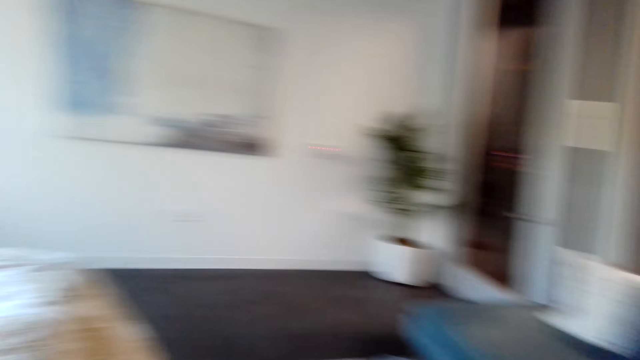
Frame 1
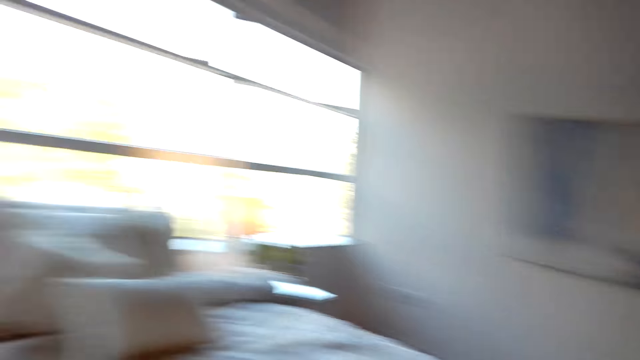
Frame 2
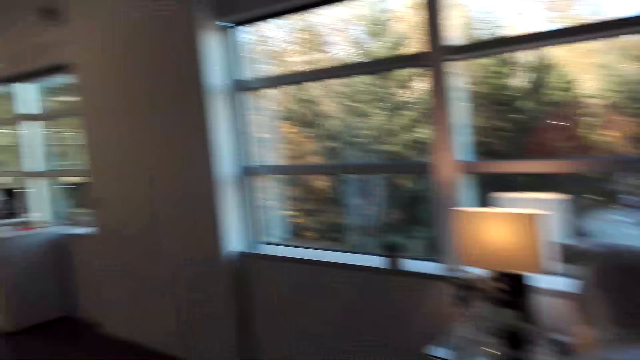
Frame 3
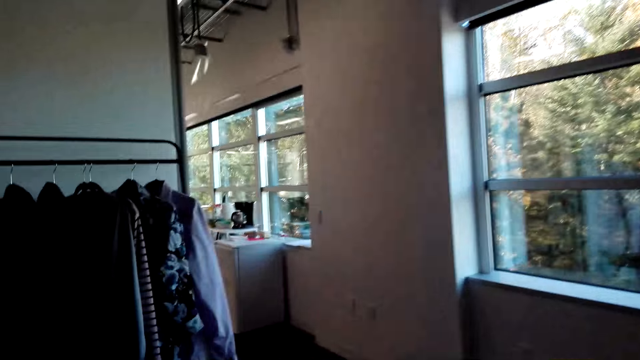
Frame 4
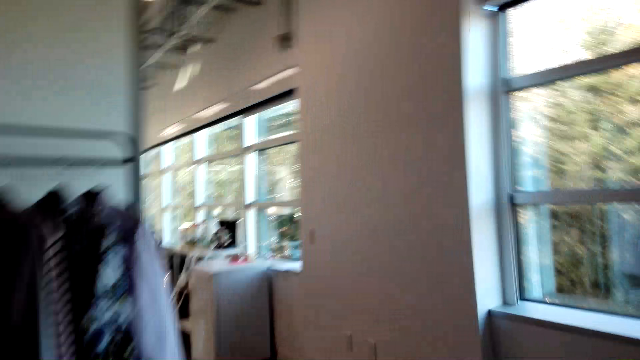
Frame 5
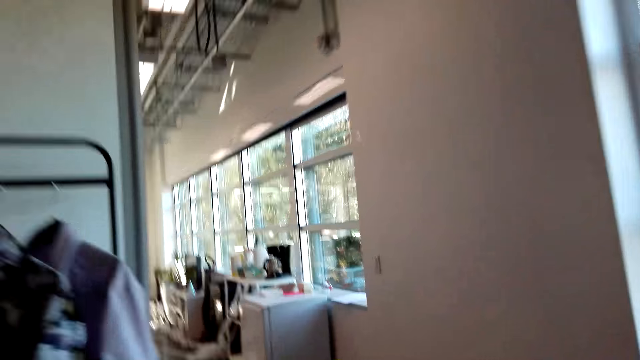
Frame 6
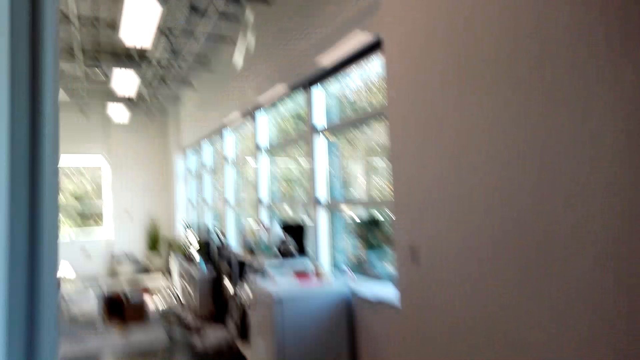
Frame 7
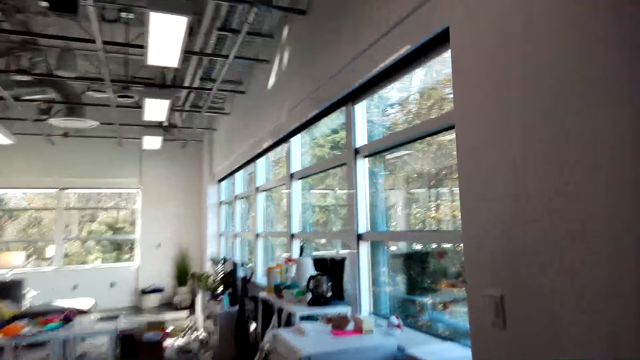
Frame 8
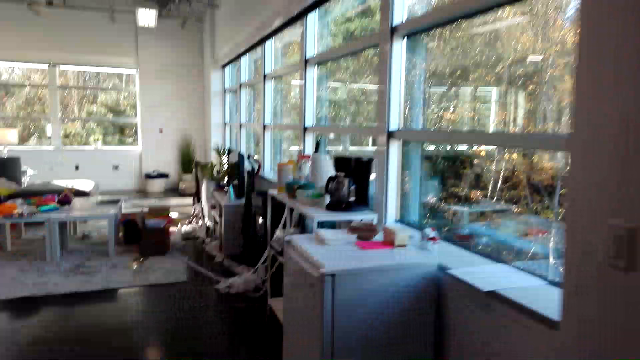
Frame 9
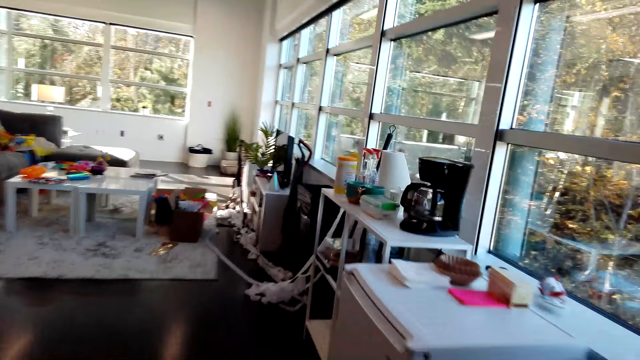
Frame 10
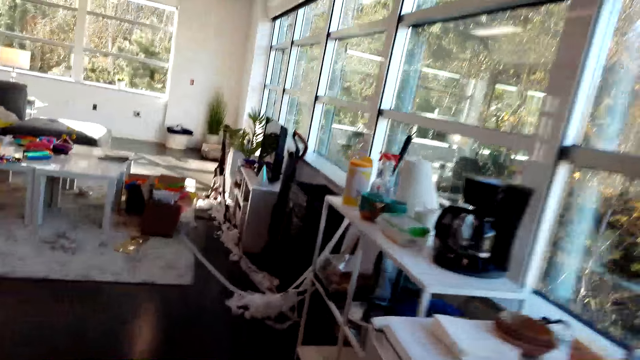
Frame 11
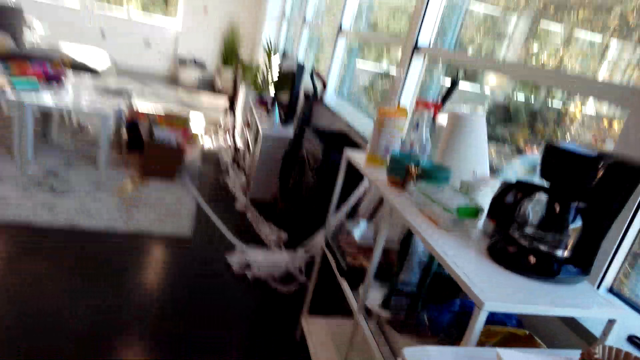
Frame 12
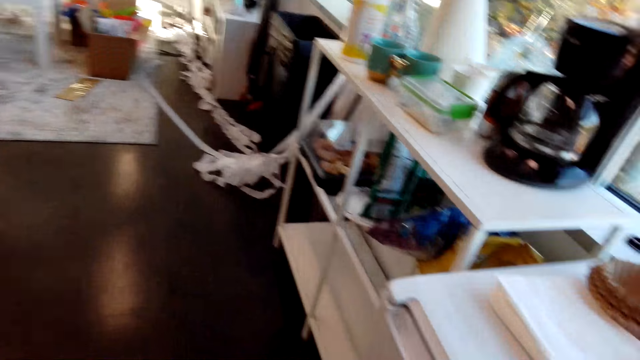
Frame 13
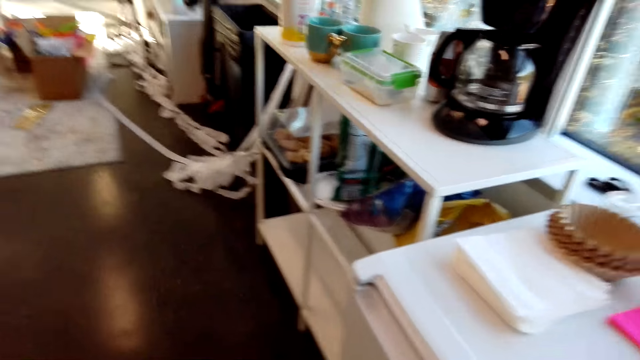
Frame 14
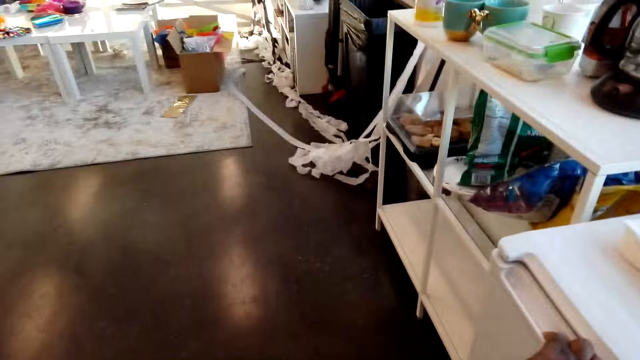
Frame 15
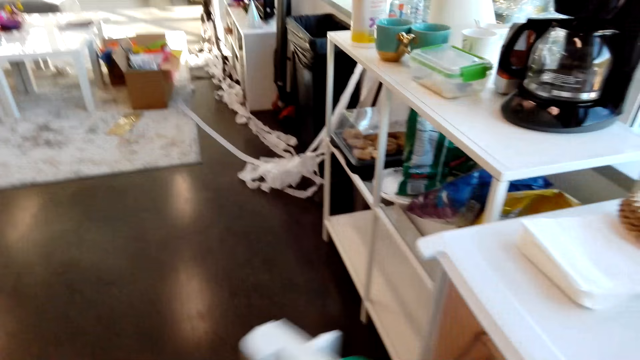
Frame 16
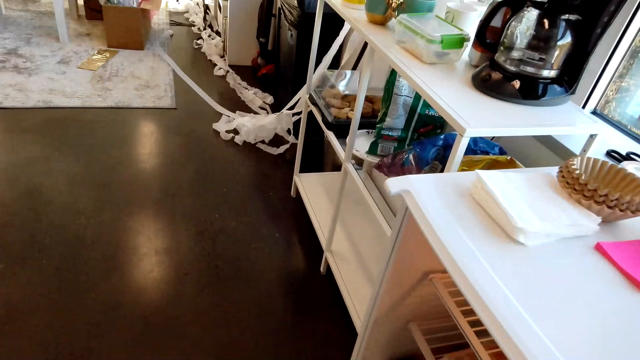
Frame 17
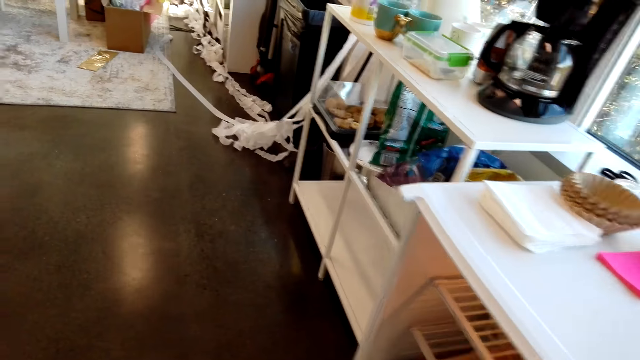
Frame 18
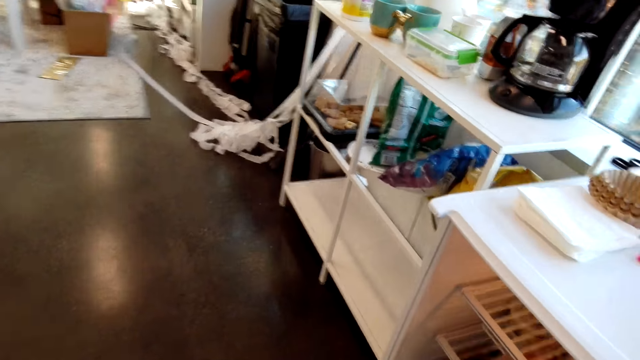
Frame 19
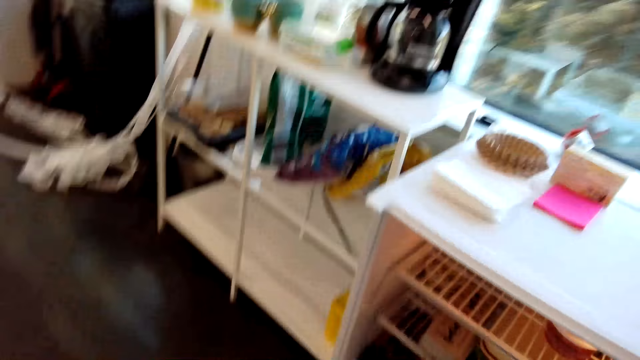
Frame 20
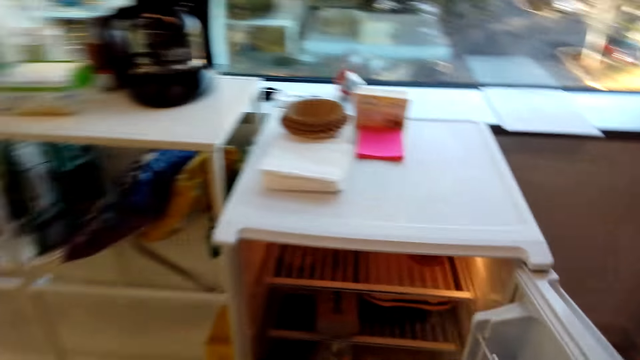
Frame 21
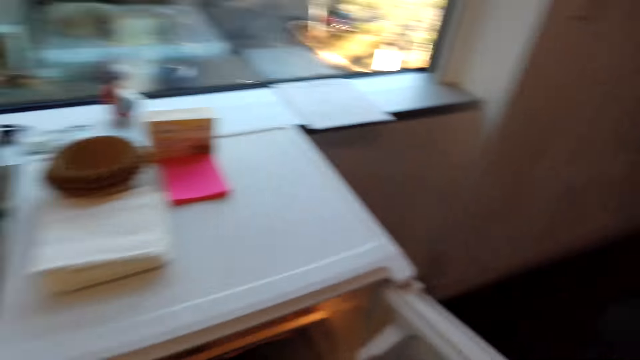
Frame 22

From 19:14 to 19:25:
The camera wearer talks to herself. They open the fridge door. A man talks to the camera wearer. The camera wearer walks towards another side of the fridge door.

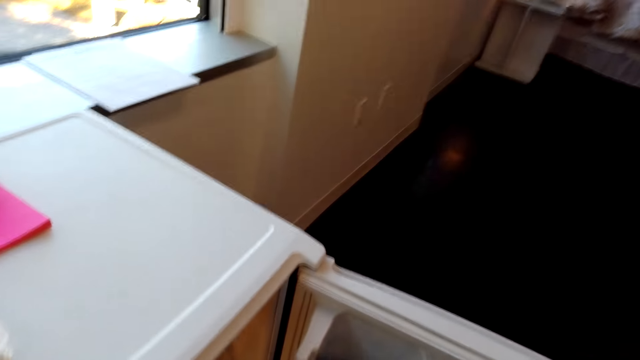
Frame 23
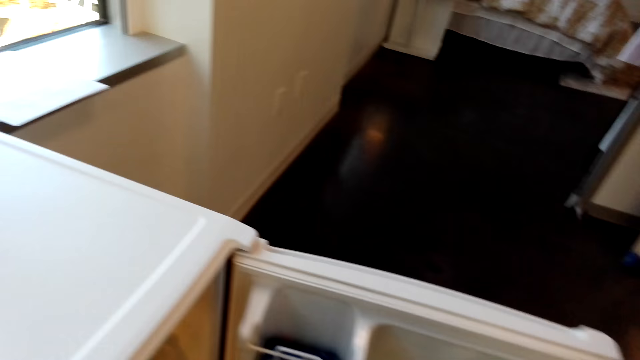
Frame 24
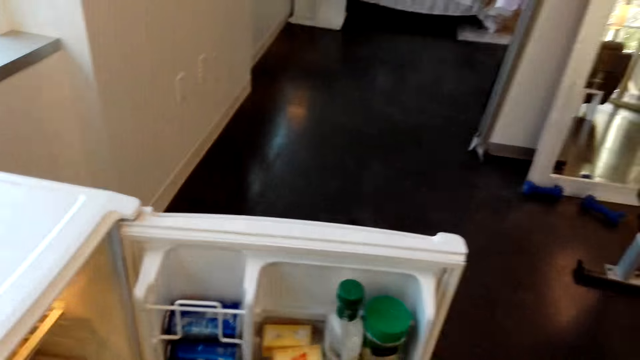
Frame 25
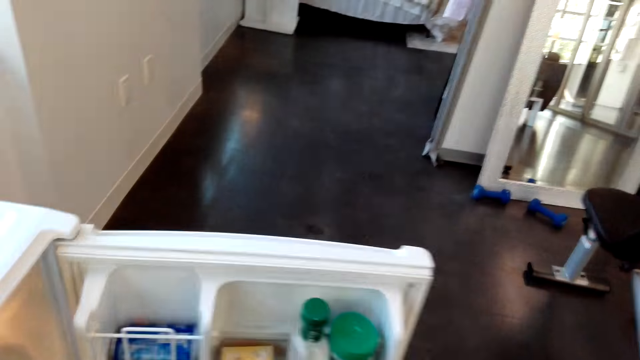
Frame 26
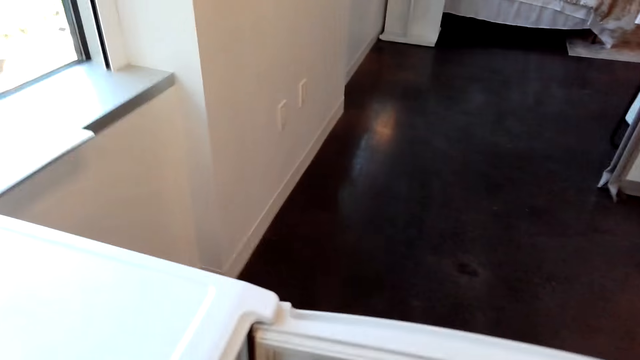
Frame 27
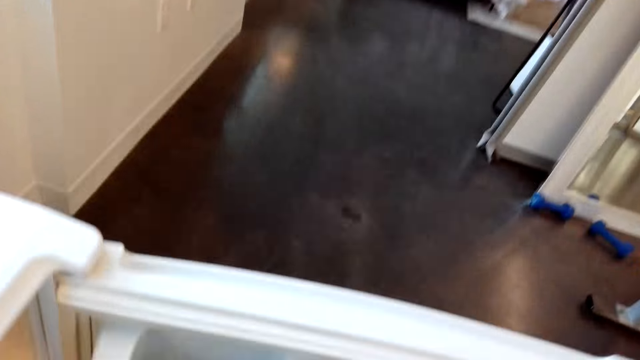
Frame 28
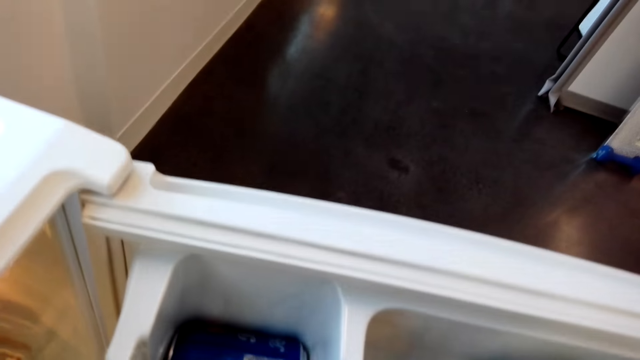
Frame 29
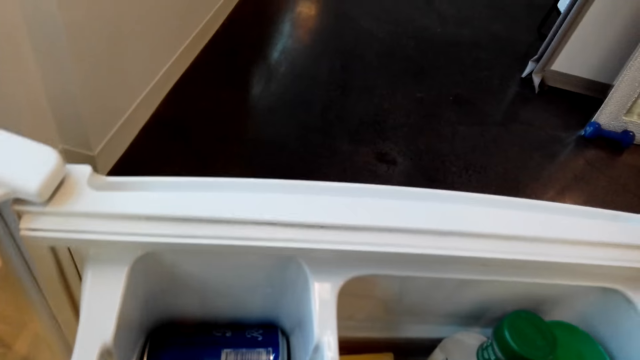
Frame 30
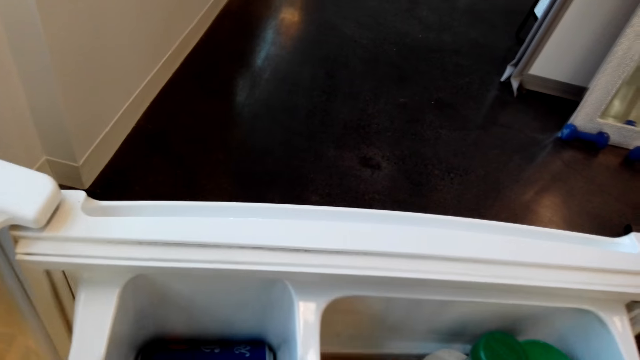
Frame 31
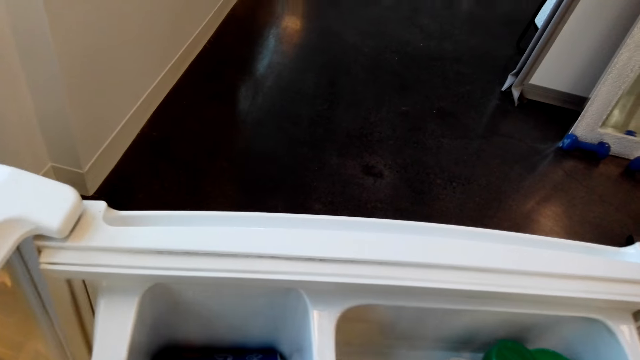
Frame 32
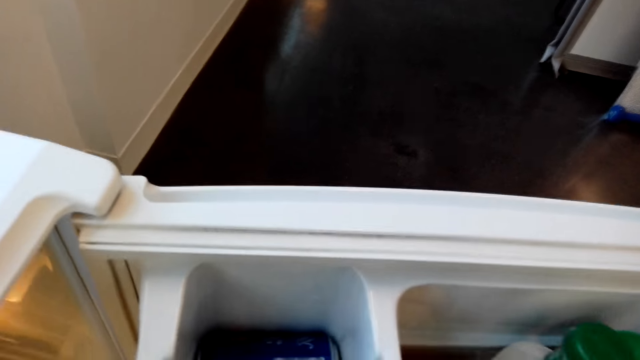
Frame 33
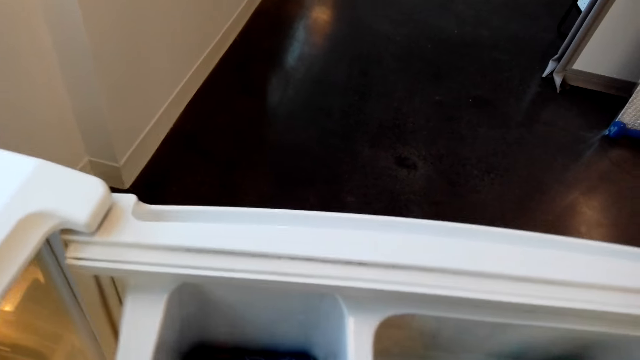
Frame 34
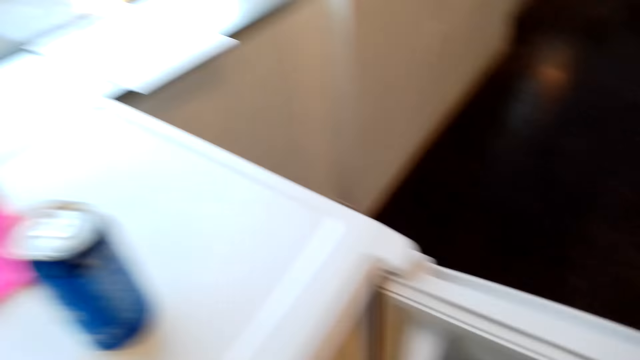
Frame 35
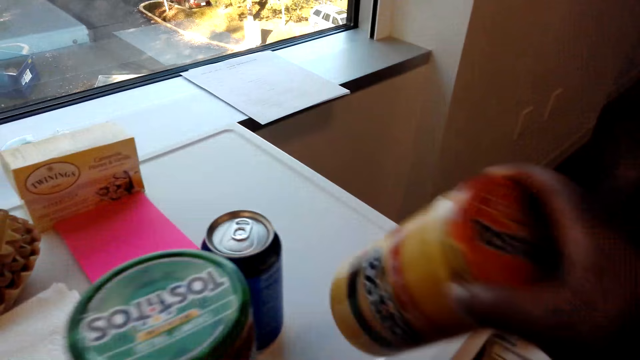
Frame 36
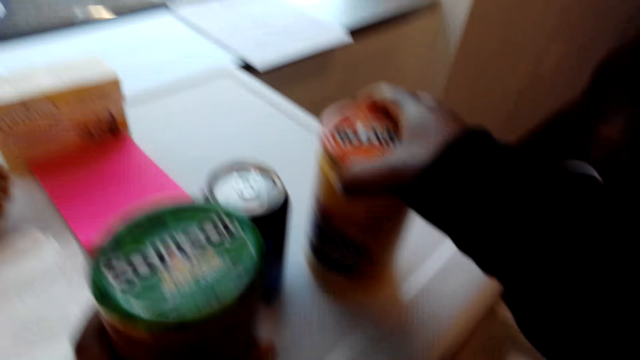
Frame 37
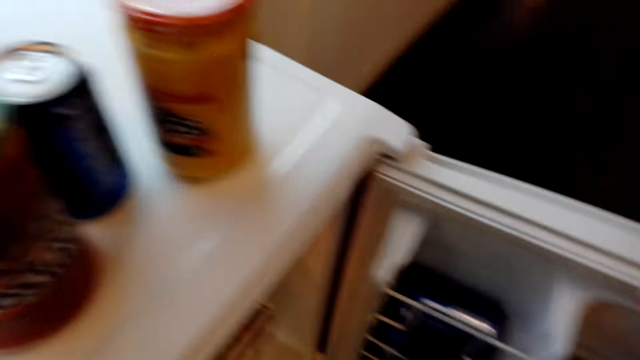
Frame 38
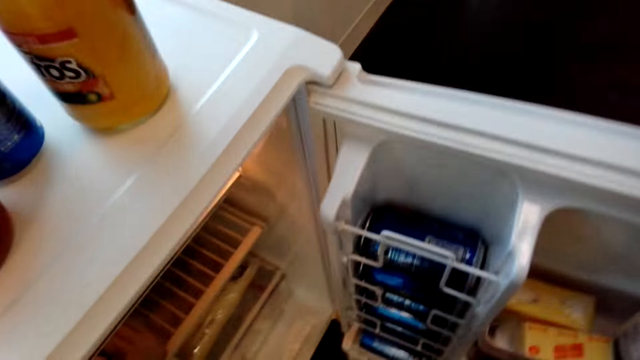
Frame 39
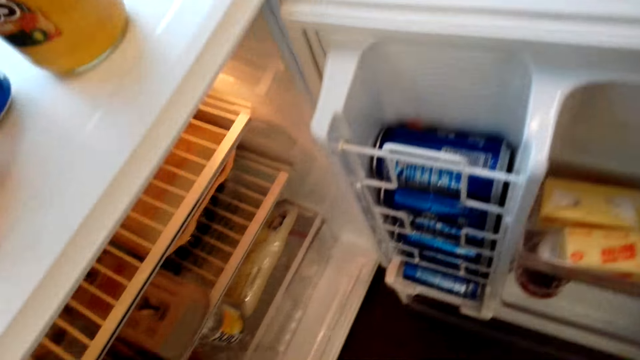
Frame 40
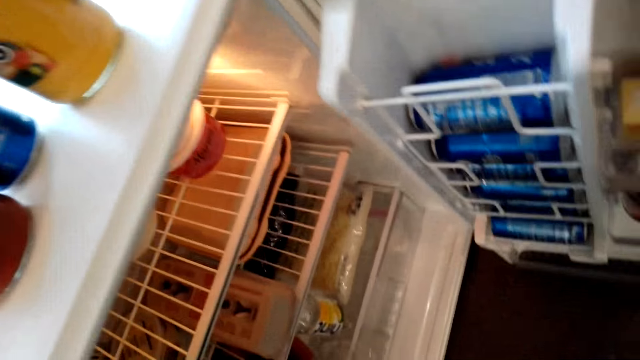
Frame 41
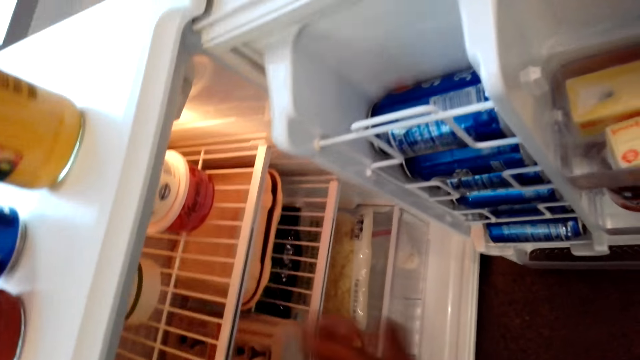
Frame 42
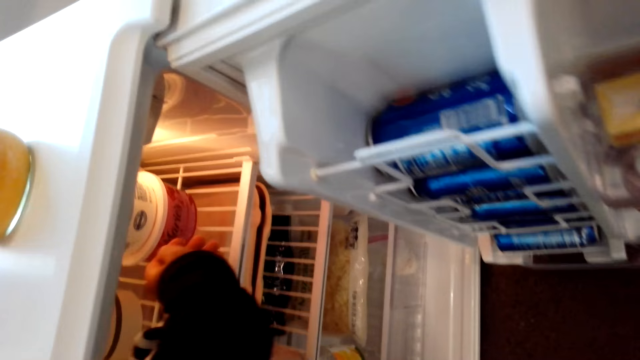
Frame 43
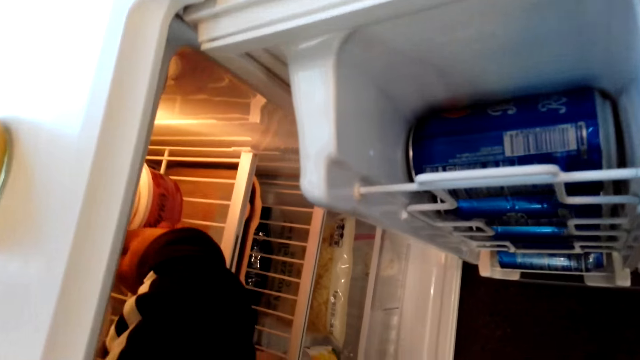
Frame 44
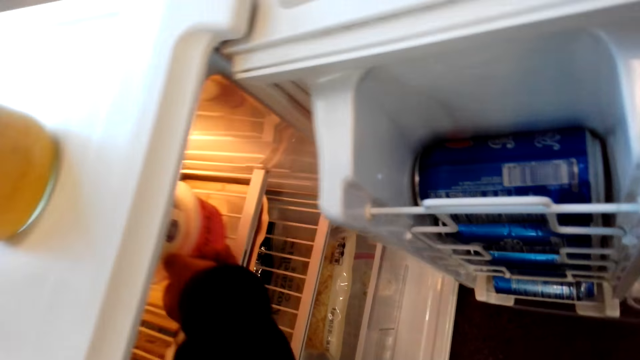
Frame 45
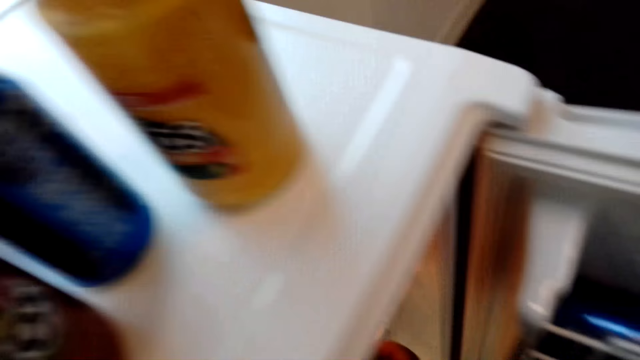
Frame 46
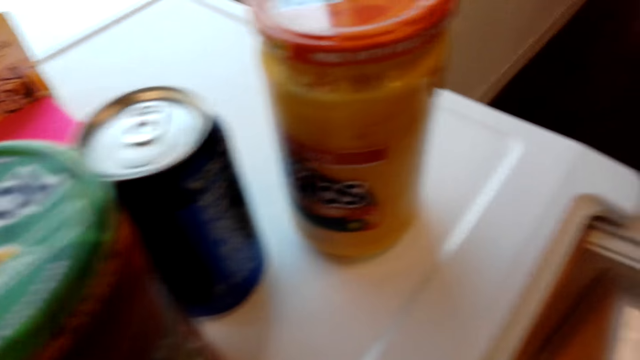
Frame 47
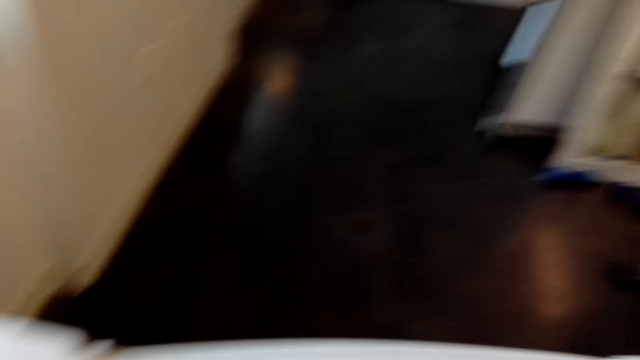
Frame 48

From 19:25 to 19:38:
A man talks to the camera wearer. The camera wearer inspects the fridge. They remove the jars from the fridge. They place the jars on the topmost part of the fridge. They inspect the fridge. They move something in the fridge. They remove the container from the fridge. They move towards the fridge.
